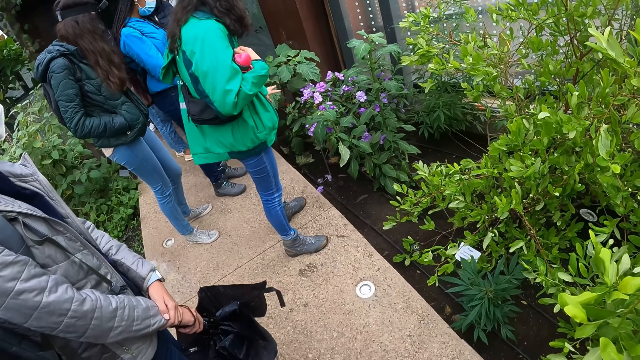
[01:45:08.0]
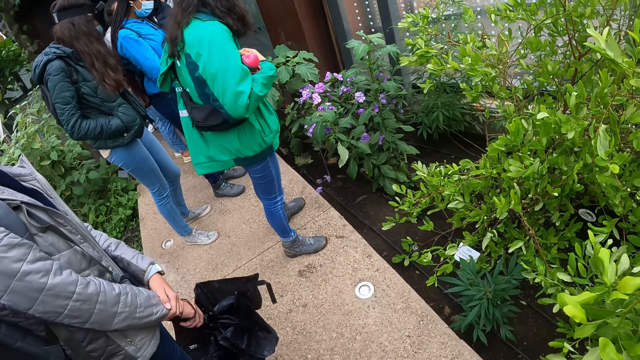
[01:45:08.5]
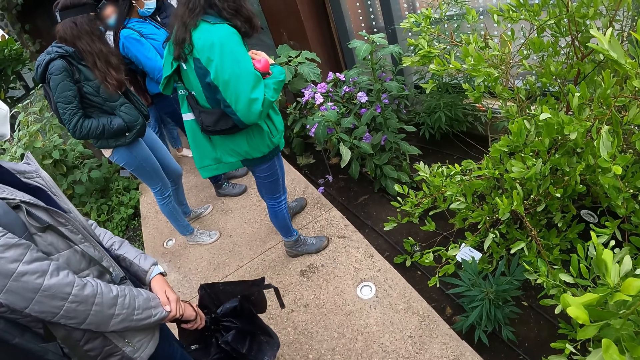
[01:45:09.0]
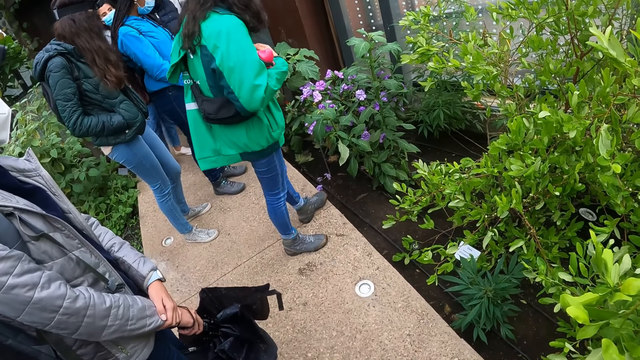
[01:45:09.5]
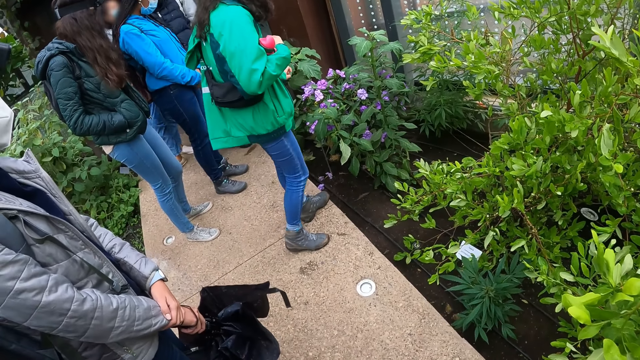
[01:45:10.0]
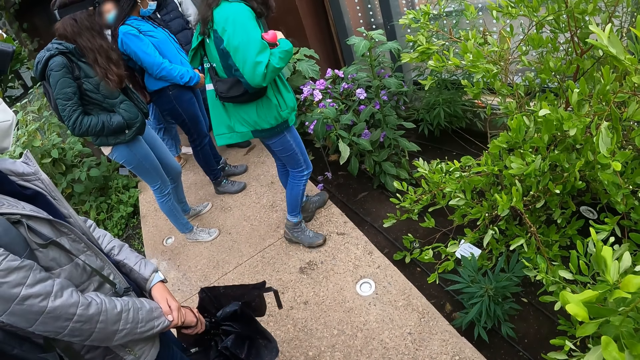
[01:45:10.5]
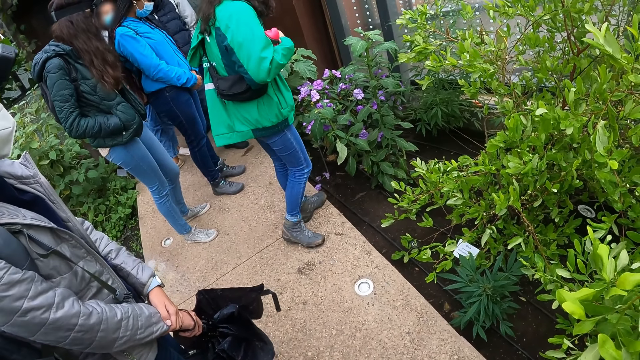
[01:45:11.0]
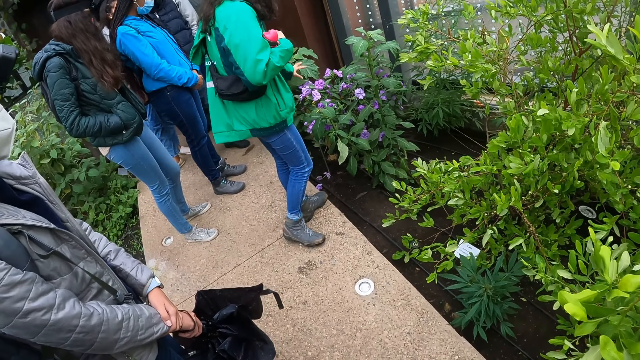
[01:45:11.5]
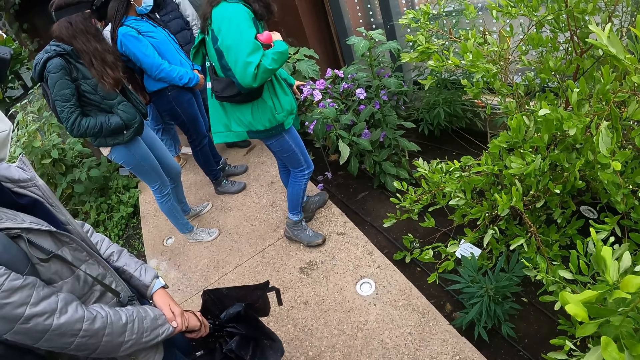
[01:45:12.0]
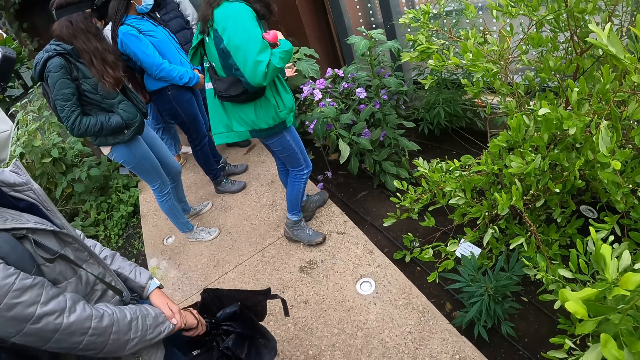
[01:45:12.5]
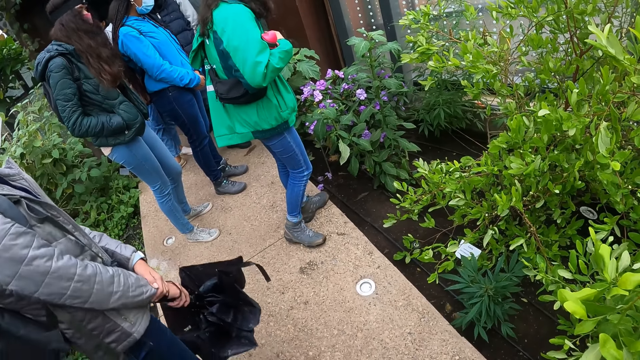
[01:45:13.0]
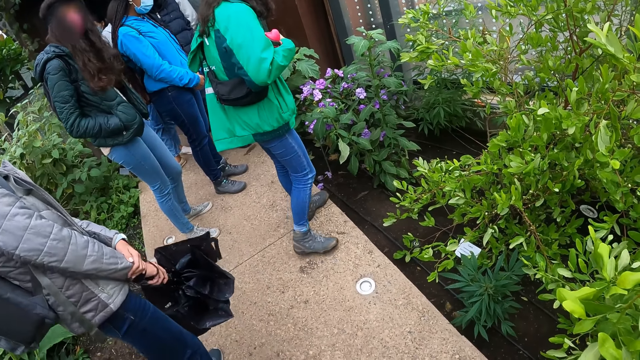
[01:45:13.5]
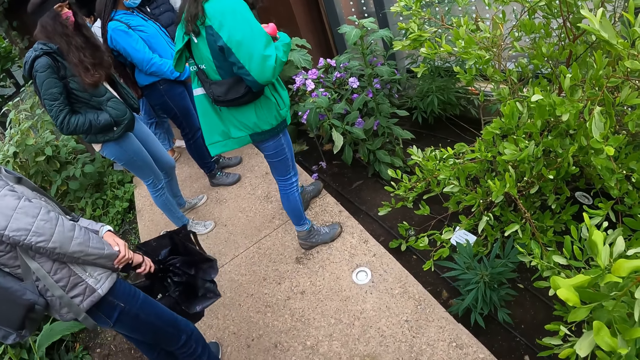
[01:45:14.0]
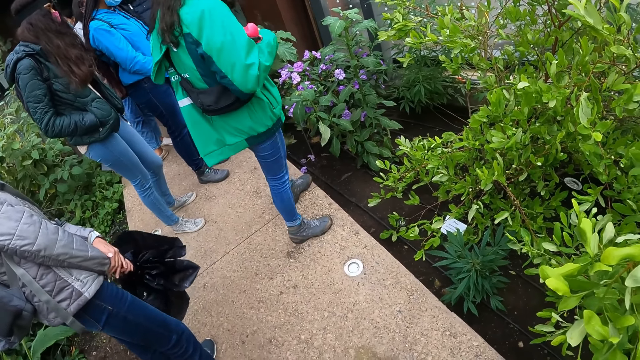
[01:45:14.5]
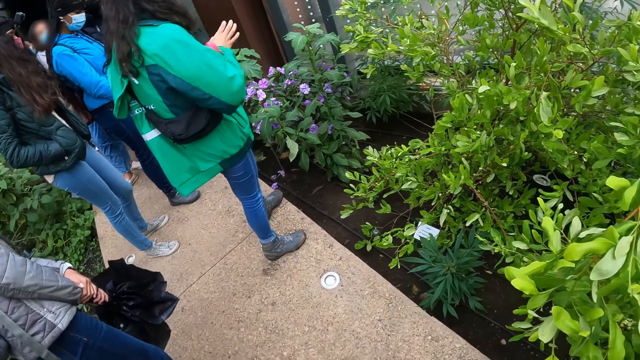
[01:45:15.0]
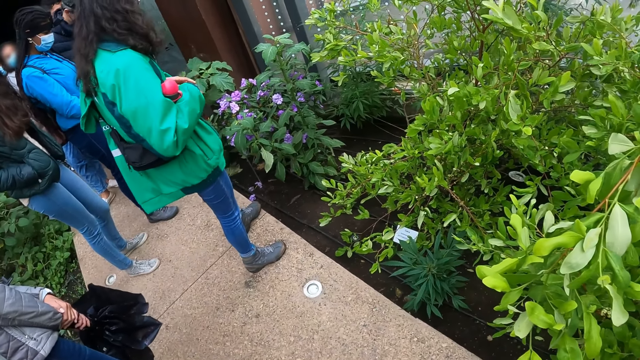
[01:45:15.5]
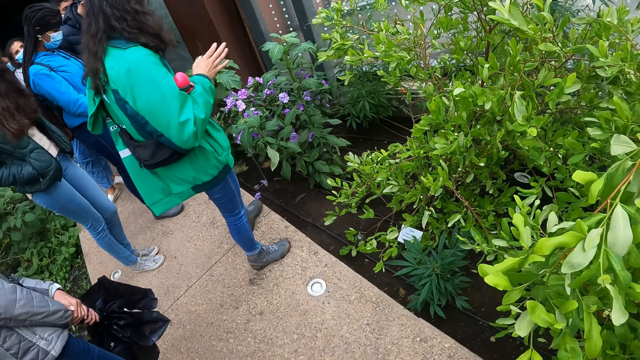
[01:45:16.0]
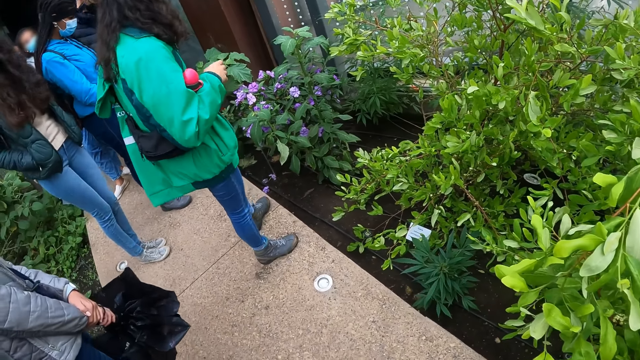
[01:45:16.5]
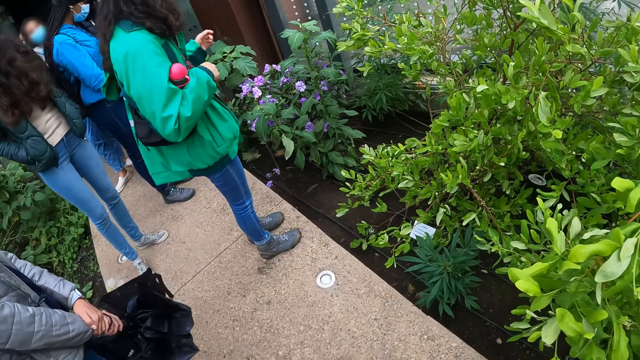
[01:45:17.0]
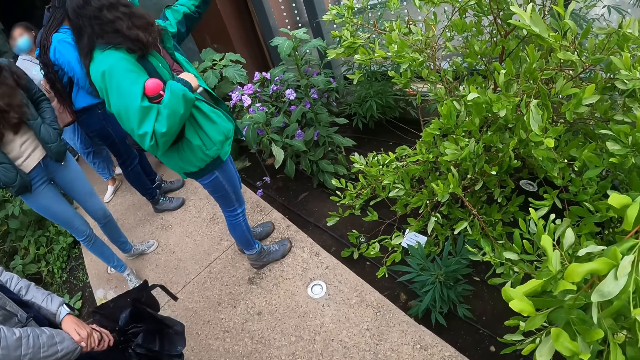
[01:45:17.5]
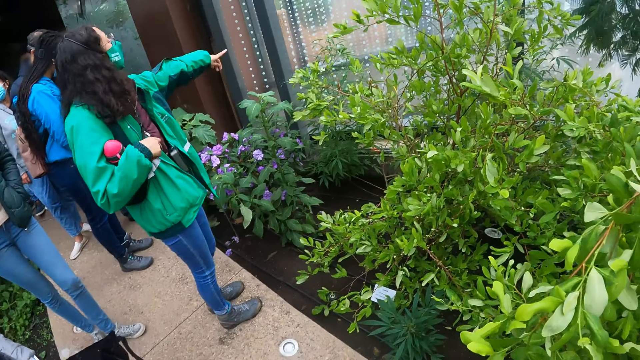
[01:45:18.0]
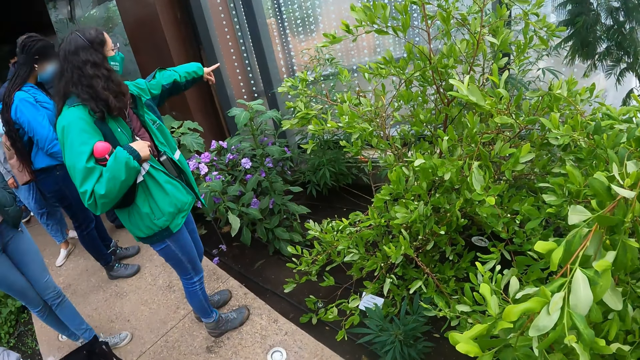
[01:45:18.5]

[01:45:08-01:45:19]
A person moves legs and interacts.

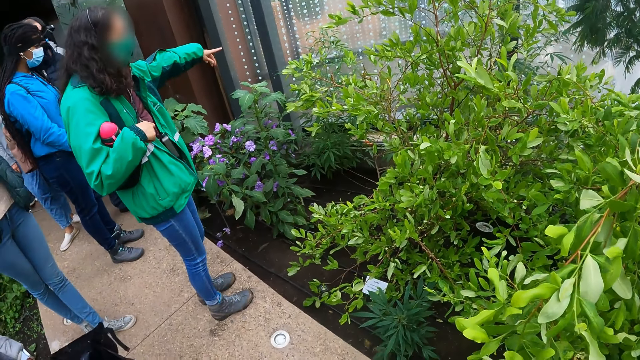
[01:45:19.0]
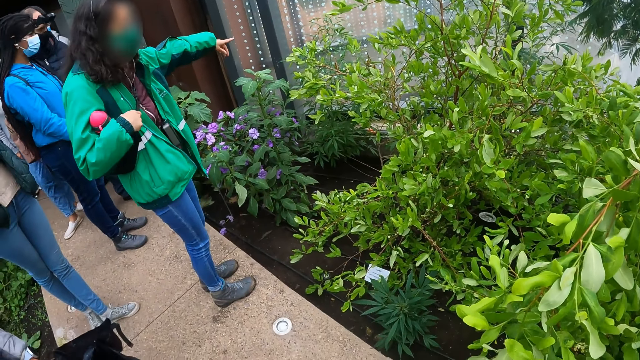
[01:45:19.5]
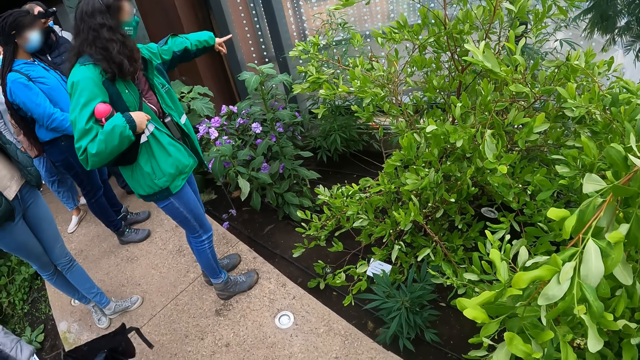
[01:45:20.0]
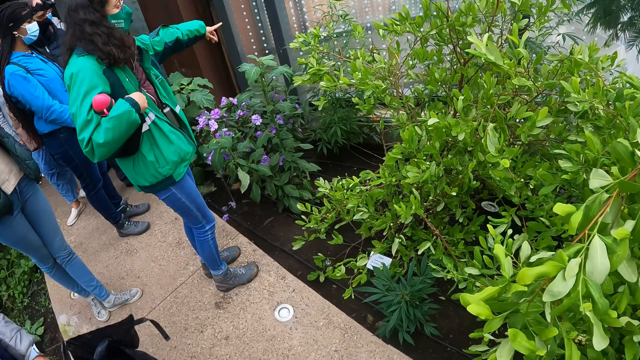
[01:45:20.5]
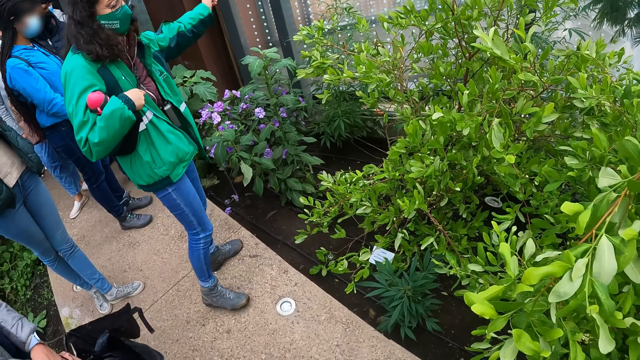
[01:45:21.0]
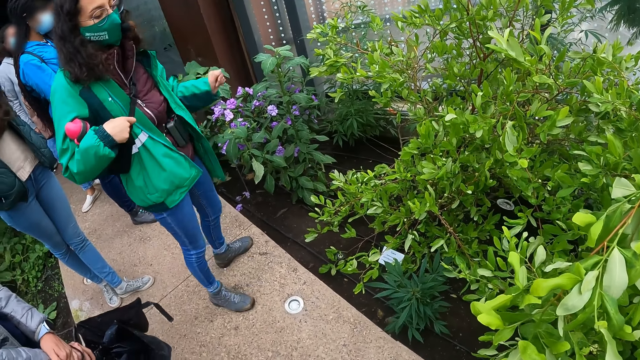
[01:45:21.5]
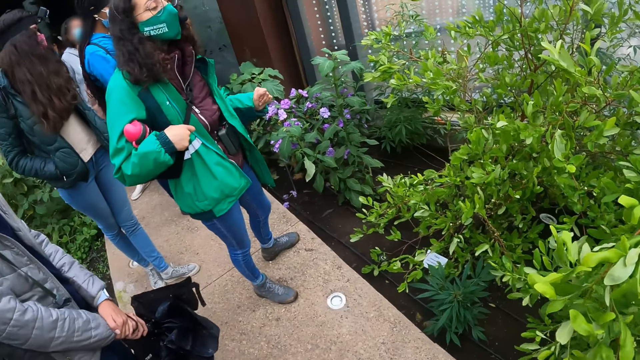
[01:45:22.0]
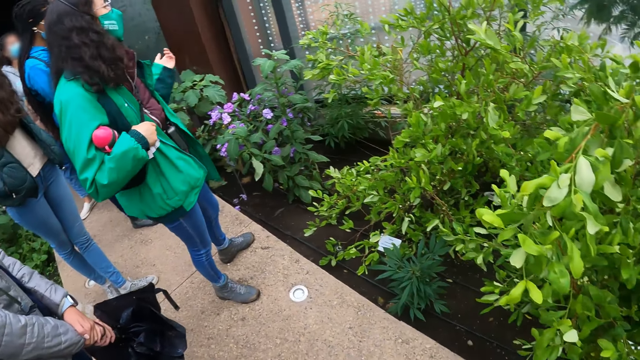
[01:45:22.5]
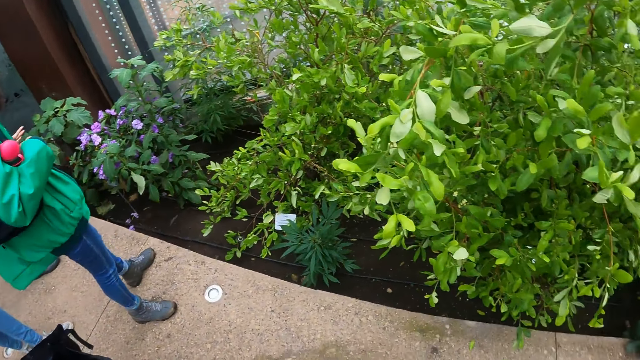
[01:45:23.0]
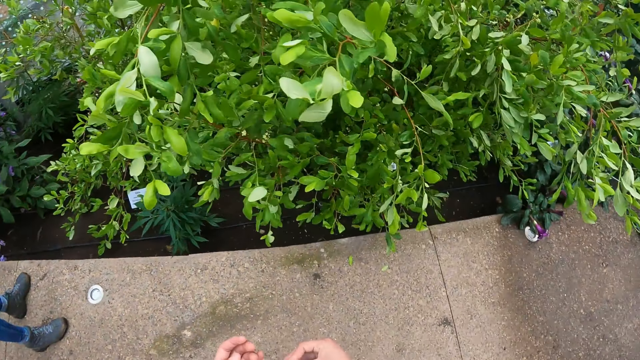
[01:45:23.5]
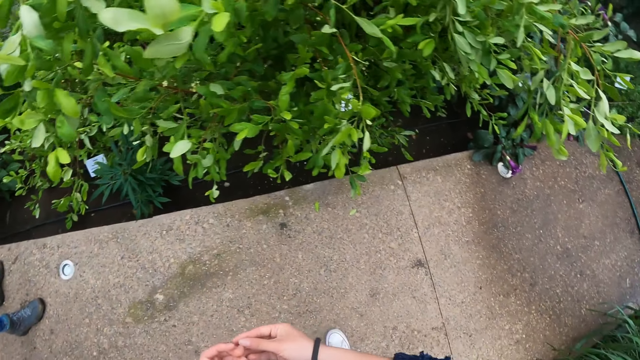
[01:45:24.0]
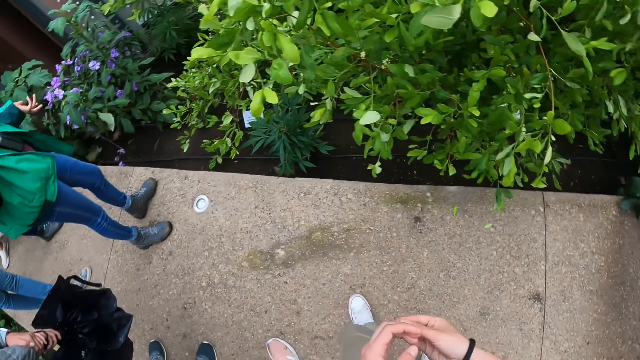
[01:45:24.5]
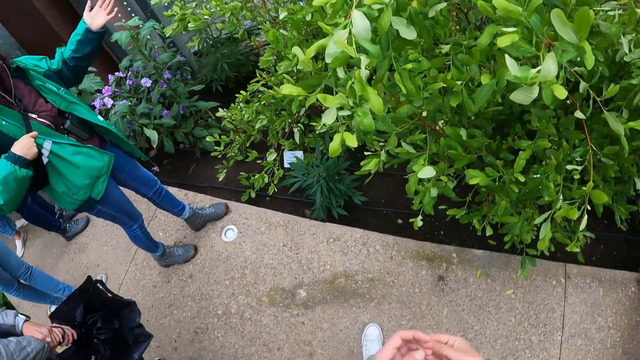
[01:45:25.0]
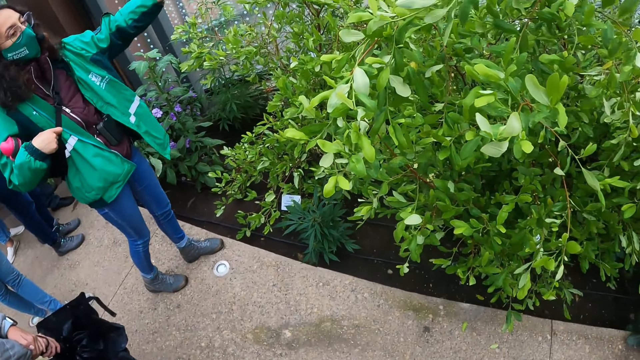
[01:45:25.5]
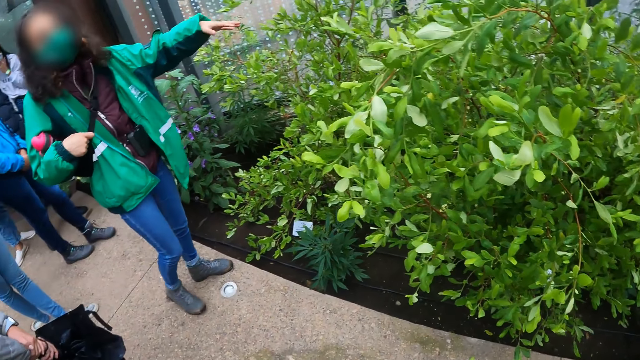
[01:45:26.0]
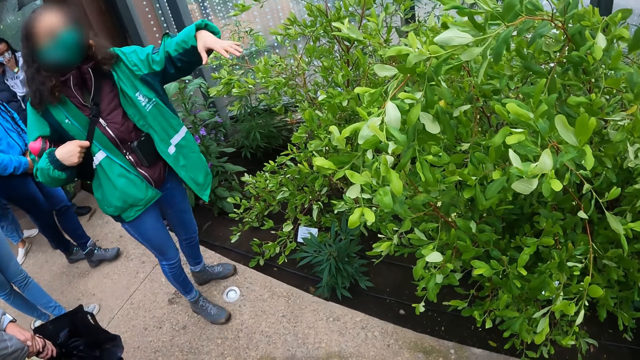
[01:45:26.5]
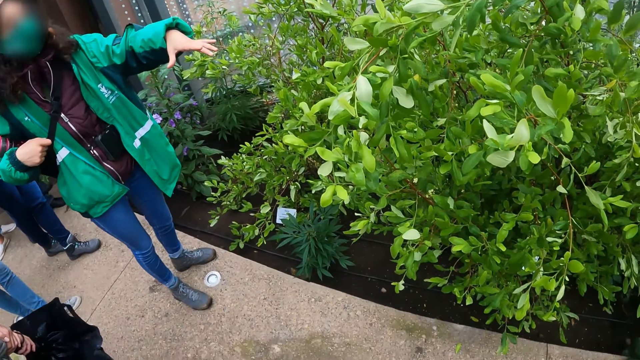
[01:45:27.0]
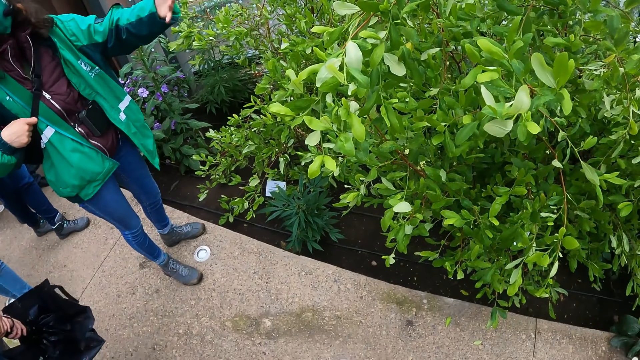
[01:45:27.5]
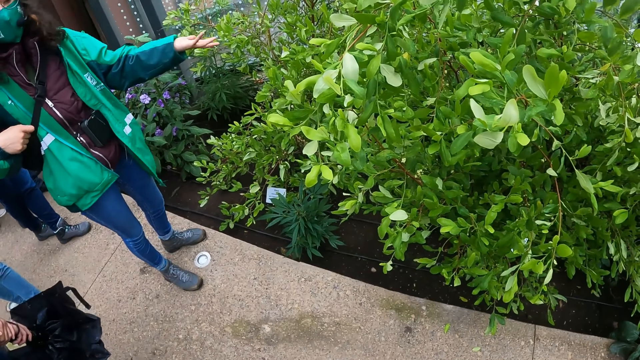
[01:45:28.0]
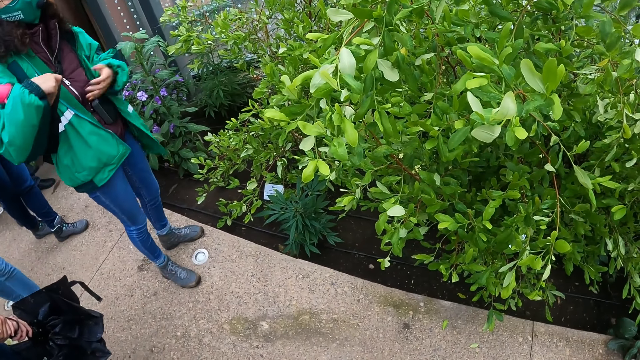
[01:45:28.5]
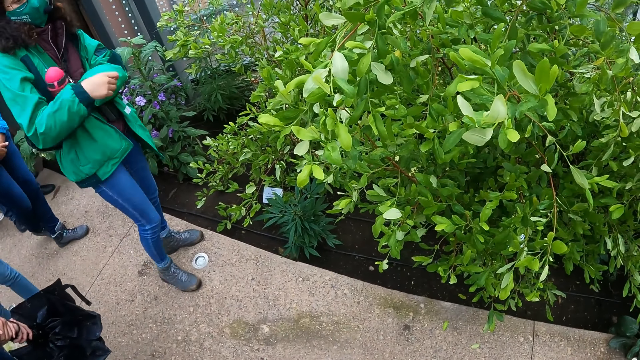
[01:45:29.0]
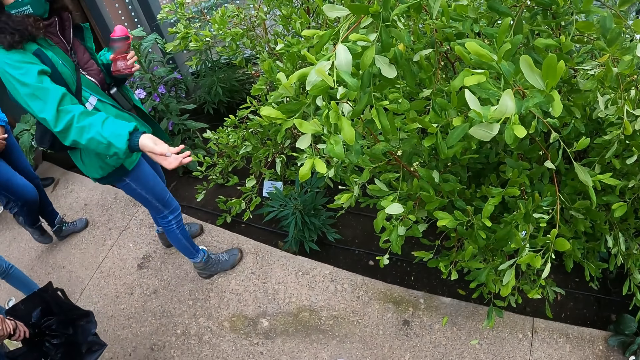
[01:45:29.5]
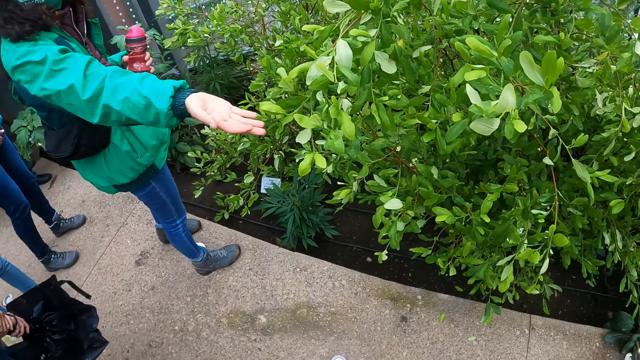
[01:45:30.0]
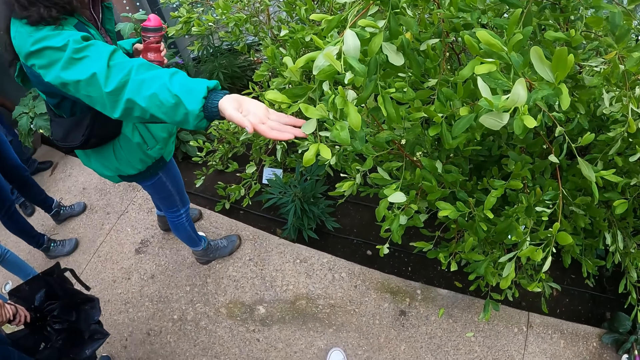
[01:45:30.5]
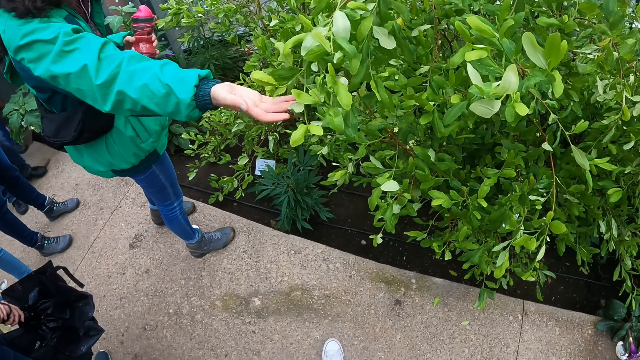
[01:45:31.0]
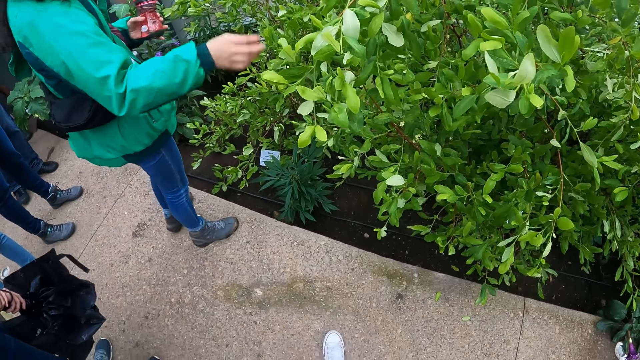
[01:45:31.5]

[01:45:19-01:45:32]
A person moves around and interacts. The camera wearer looks around. The person illustrates with hand. The person moves the bottle in her right hand to her left hand. The person holds the water bottle with left hand. Another person spreads out her hand. The first person touches leaves of a plant with her right hand. The first person holds the flowers.
